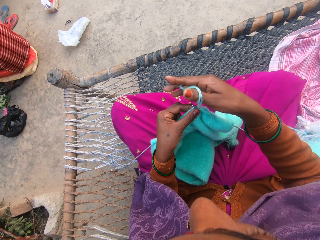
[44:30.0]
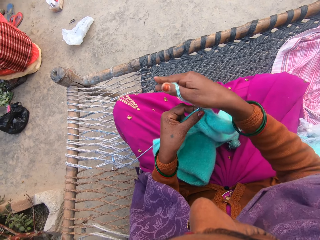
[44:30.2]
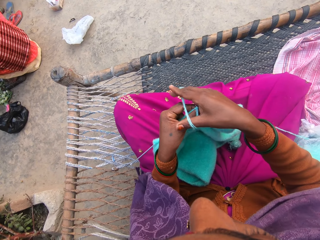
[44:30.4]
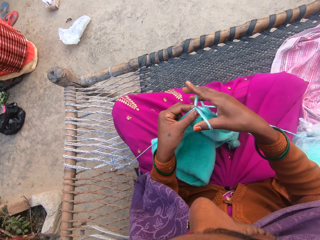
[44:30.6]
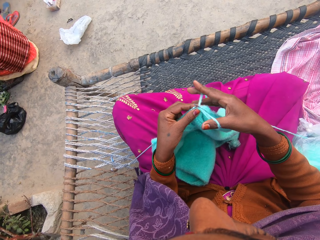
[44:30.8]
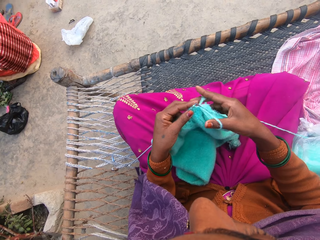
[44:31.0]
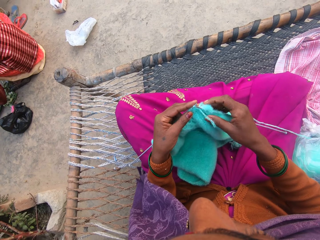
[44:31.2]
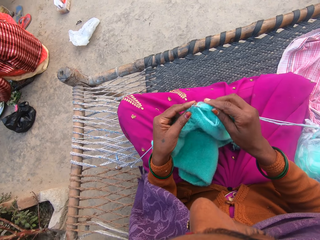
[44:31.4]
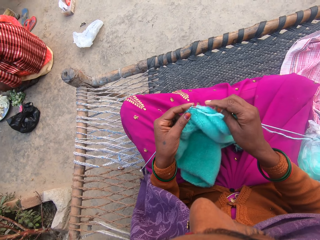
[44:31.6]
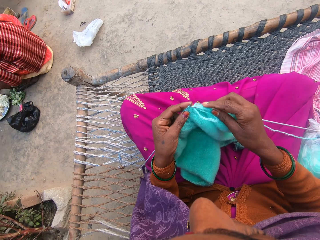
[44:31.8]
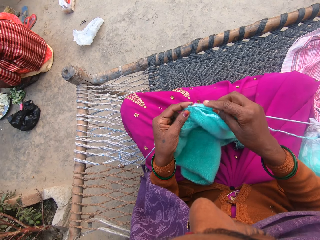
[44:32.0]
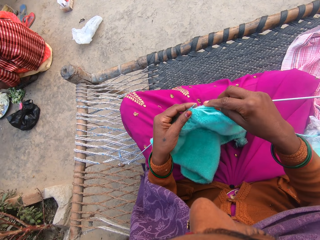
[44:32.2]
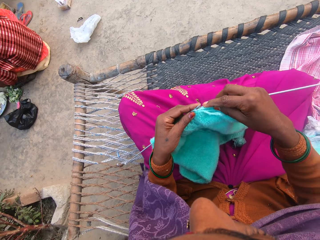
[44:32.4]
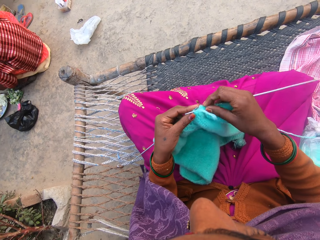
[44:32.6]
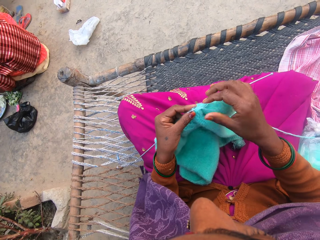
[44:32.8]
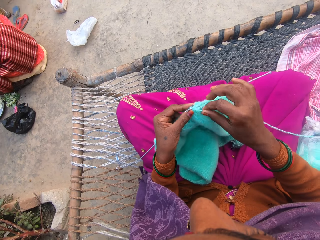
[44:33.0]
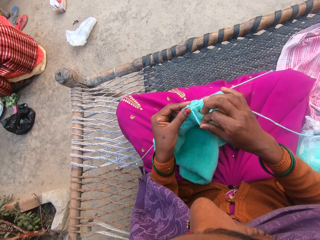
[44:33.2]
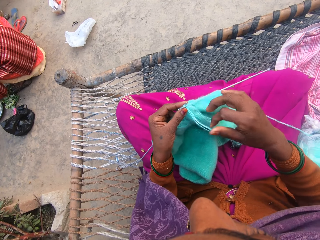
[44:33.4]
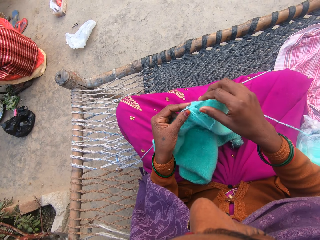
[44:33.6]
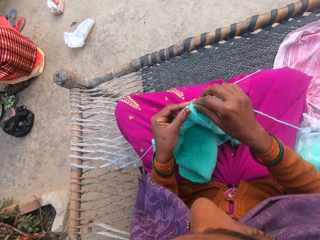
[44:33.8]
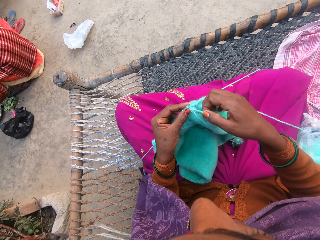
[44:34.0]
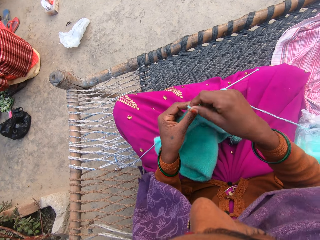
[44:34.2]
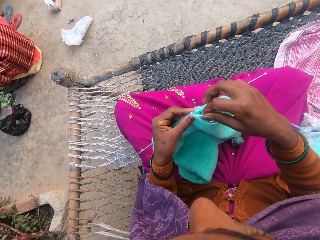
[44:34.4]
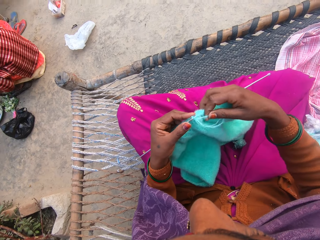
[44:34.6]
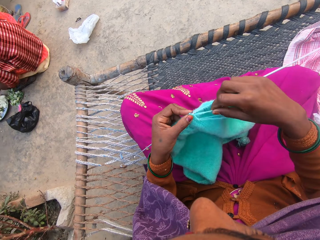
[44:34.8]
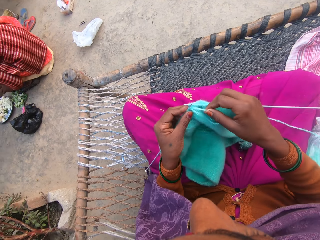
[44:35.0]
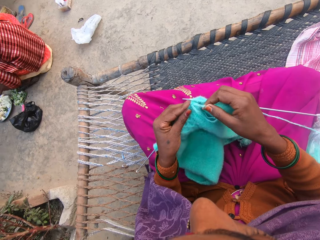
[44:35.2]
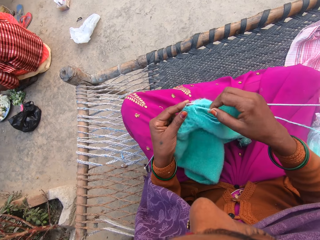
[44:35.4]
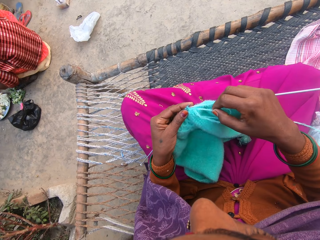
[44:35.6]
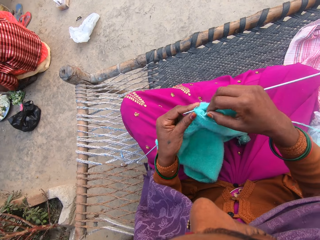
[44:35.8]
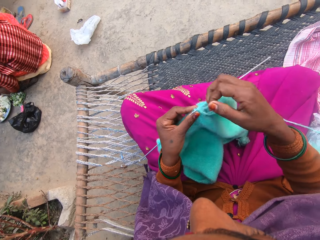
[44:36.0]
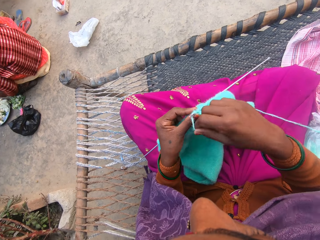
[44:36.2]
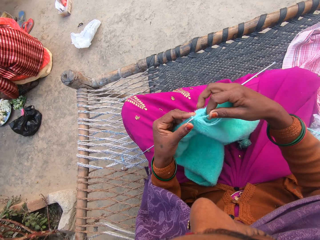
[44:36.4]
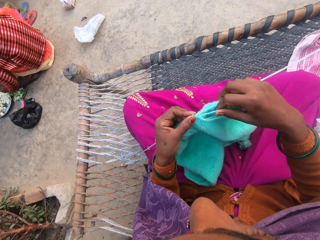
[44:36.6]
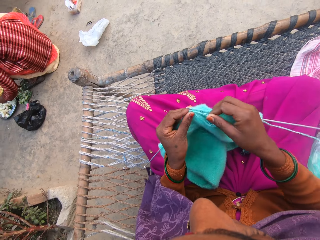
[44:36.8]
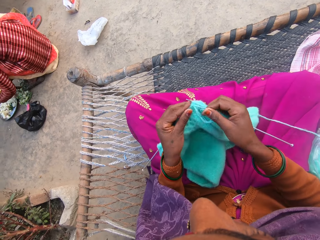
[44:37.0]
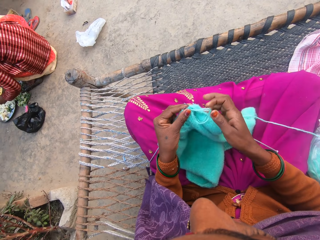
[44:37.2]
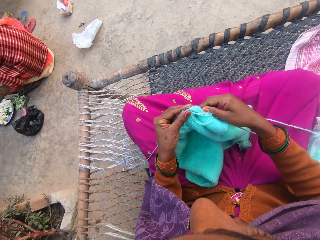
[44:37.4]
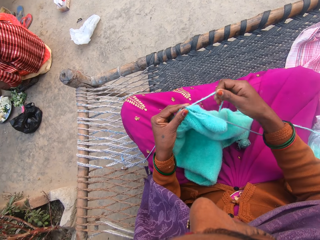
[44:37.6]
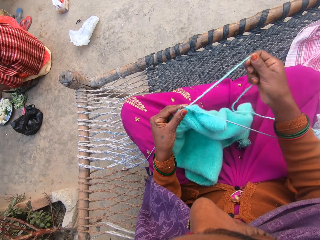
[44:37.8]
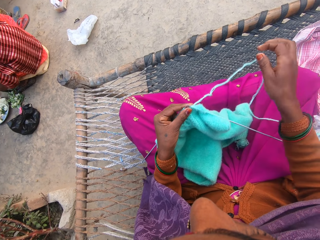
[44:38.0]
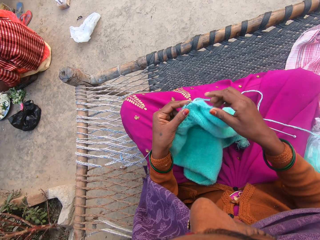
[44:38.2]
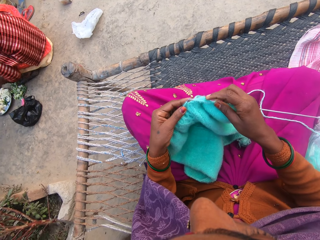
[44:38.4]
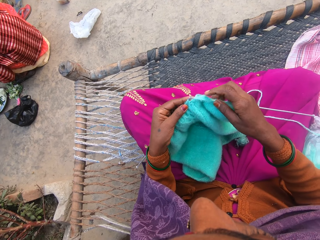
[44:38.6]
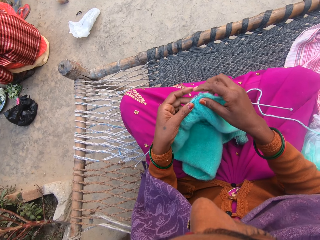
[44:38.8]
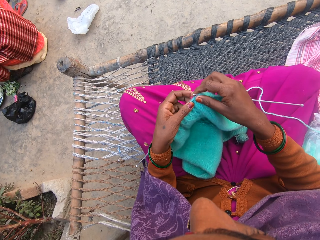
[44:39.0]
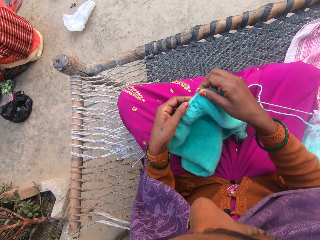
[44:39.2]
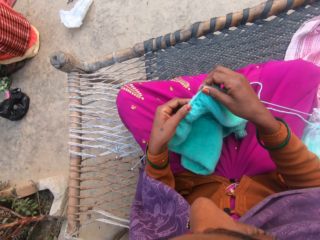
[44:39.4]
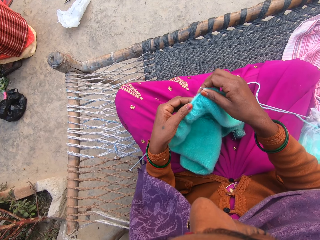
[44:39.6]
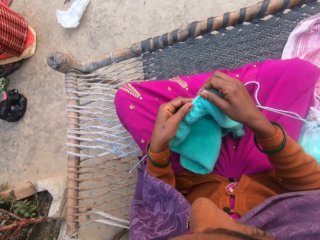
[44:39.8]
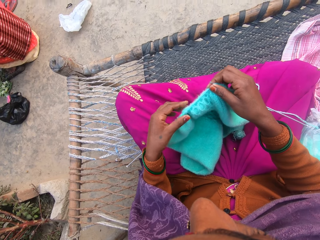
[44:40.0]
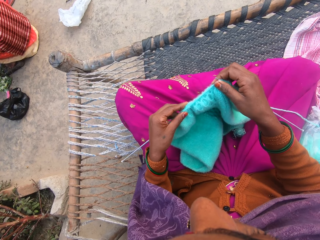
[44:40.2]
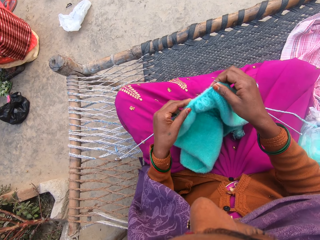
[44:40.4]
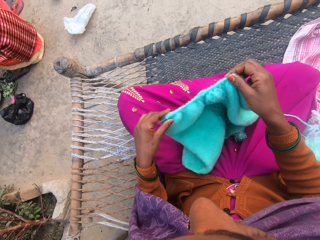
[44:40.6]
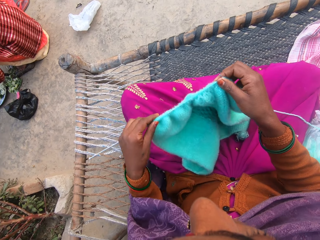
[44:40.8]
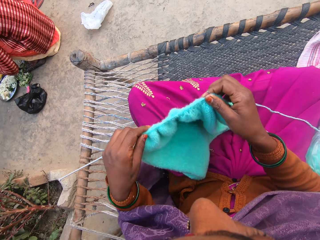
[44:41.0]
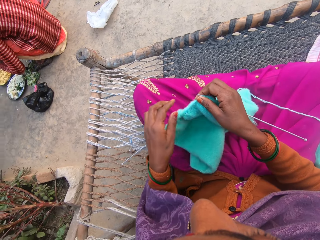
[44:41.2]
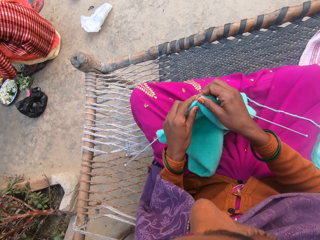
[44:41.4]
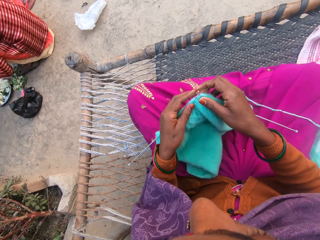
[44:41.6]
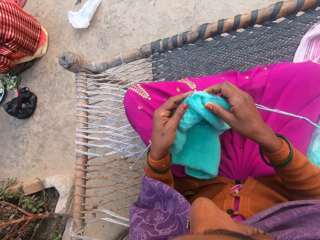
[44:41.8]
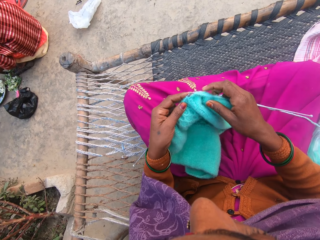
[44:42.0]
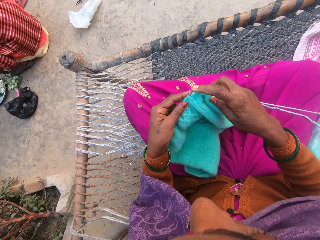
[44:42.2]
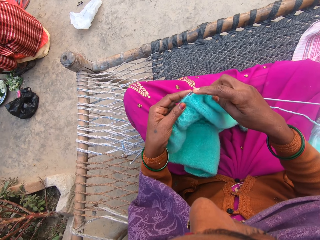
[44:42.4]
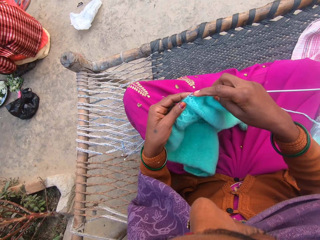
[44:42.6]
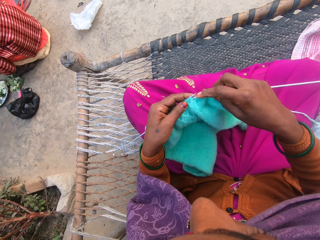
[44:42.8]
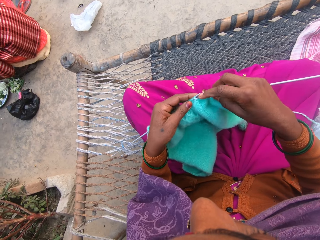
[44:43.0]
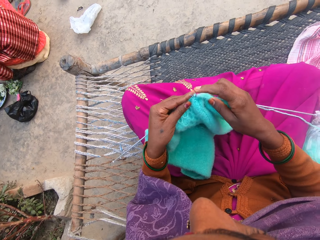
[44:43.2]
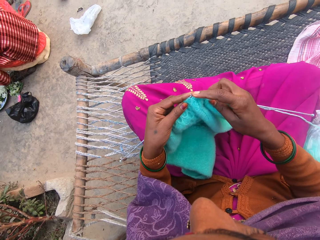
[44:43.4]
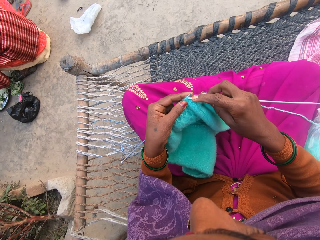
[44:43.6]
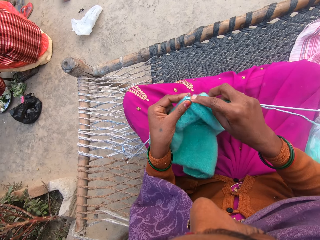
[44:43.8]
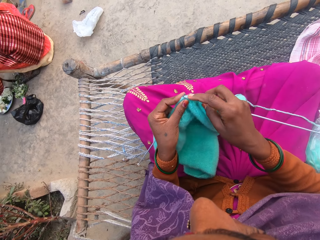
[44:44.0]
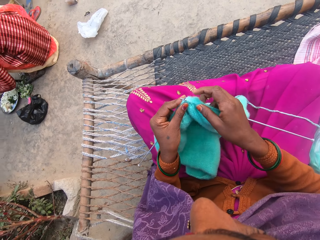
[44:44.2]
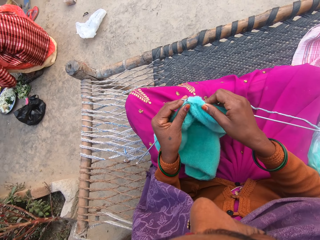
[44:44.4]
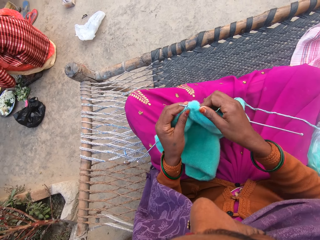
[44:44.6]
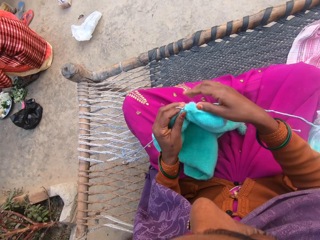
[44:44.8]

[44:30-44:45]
The camera wearer pulls the thread and rolls the thread on the crochet needle. She converses. She sews the cloth. She adjusts the wool on the knitting needle. She pushes the piece of cloth. She sews the piece of cloth. She knits the wool in her hands with the knitting needles.

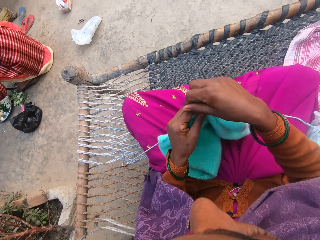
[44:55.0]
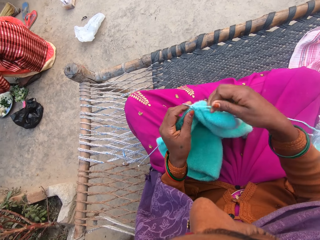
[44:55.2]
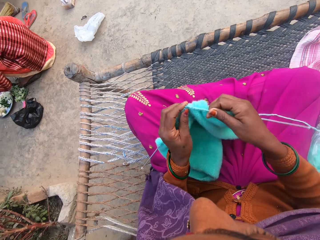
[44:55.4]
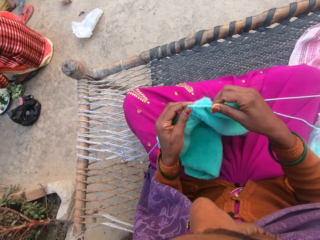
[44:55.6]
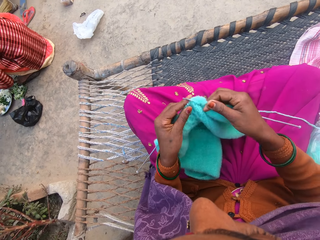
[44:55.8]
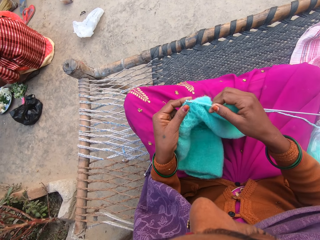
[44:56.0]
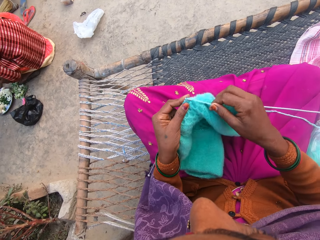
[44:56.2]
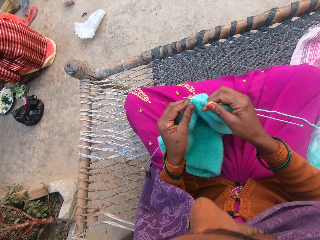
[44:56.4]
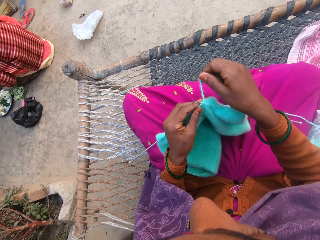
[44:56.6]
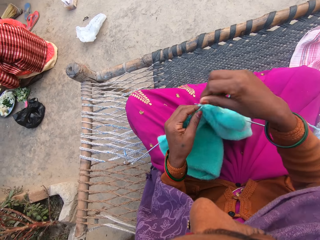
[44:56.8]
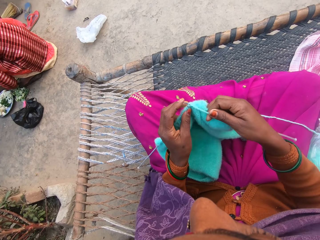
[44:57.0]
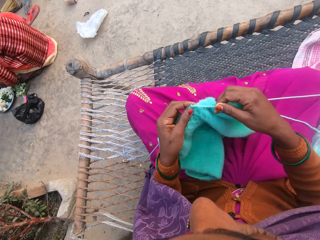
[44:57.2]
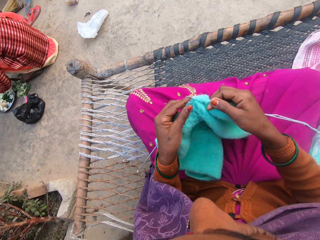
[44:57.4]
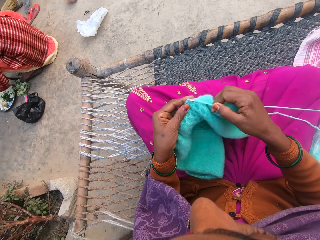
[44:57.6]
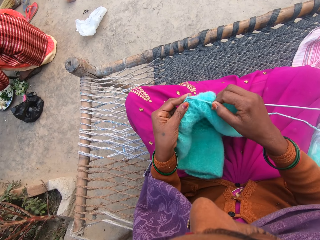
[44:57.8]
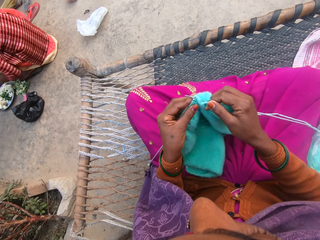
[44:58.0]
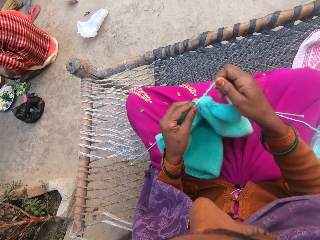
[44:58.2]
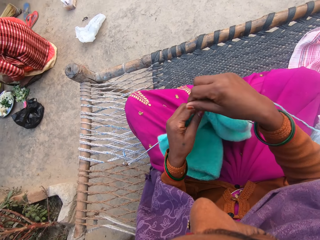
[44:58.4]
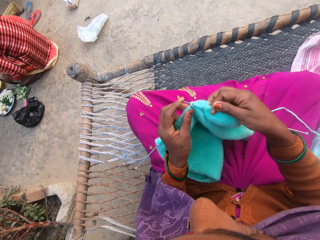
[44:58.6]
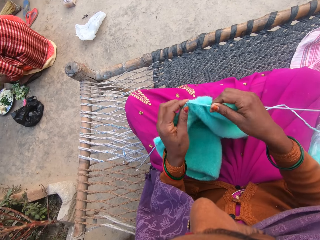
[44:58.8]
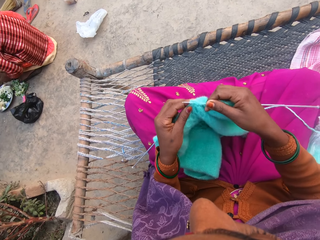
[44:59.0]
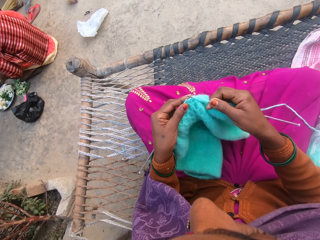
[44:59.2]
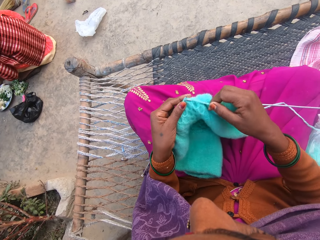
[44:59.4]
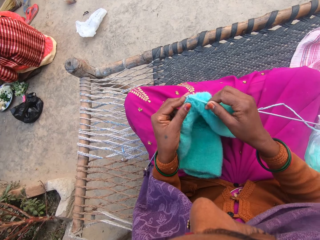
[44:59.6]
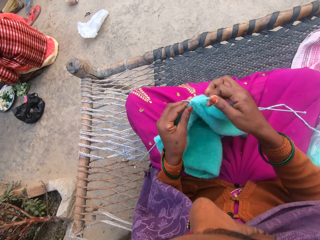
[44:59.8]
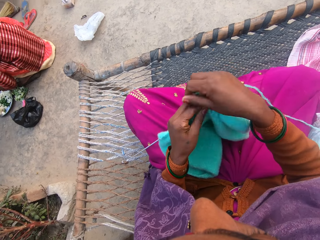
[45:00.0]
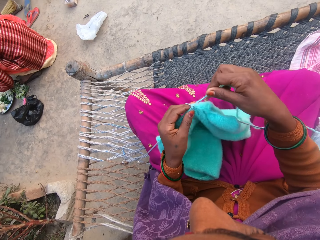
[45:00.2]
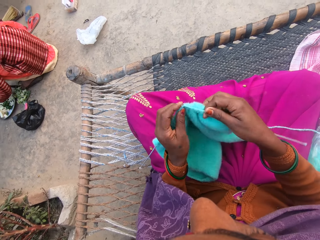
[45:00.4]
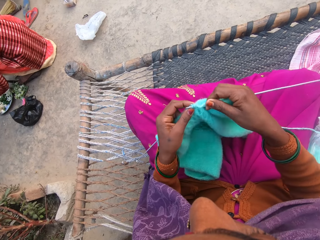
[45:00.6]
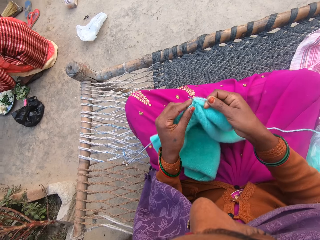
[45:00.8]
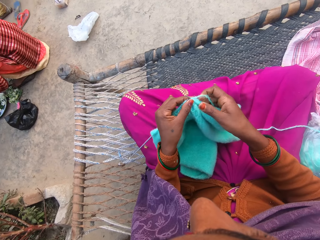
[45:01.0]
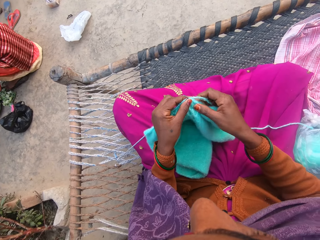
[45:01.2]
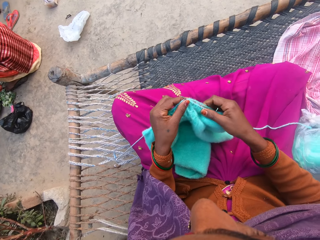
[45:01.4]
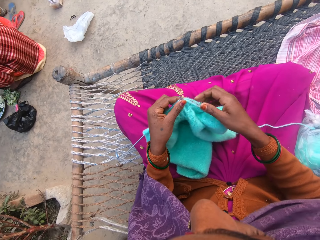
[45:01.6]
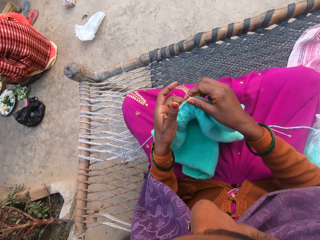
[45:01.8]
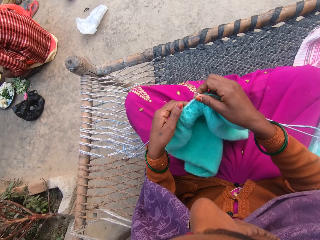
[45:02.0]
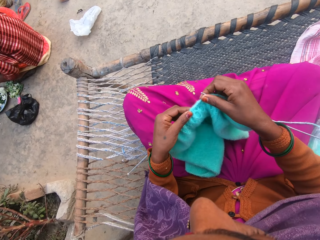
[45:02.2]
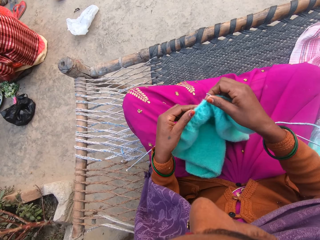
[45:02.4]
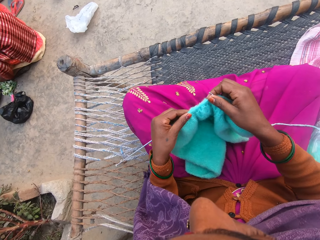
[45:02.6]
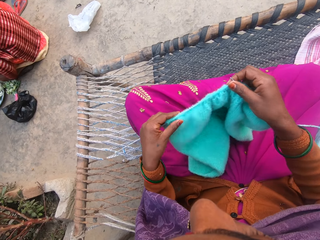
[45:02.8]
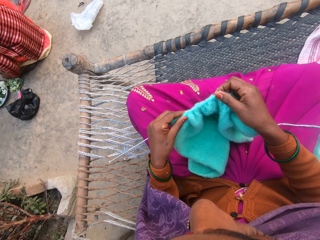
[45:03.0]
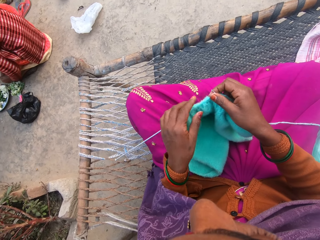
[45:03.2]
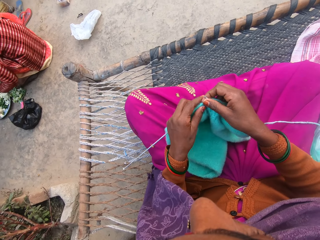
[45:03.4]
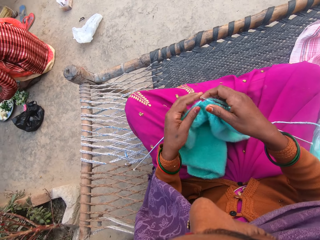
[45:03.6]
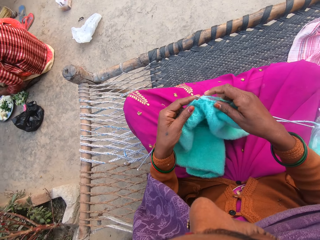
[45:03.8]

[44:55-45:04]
The camera wearer adjusts the wool on the knitting needle. They push the pieces of cloth.
